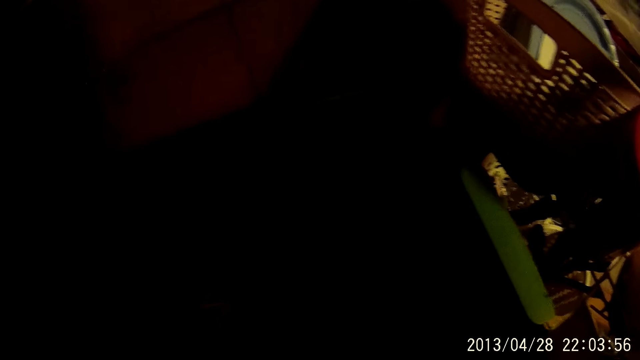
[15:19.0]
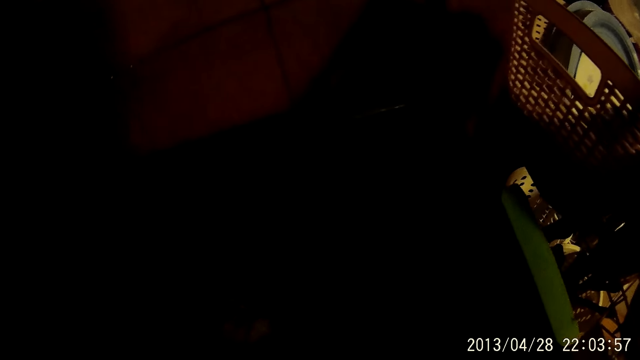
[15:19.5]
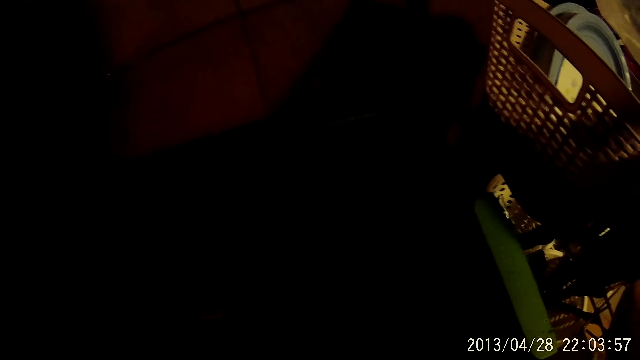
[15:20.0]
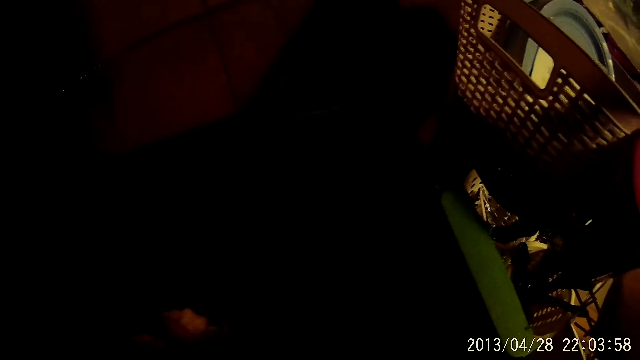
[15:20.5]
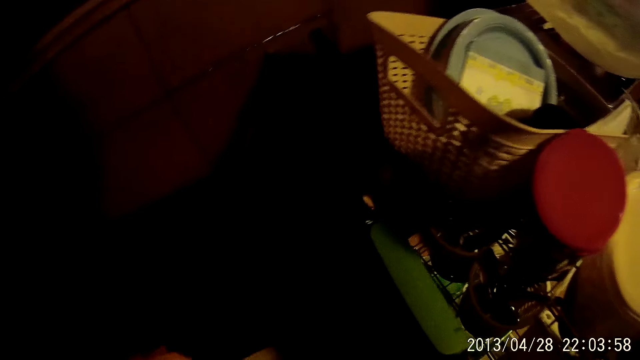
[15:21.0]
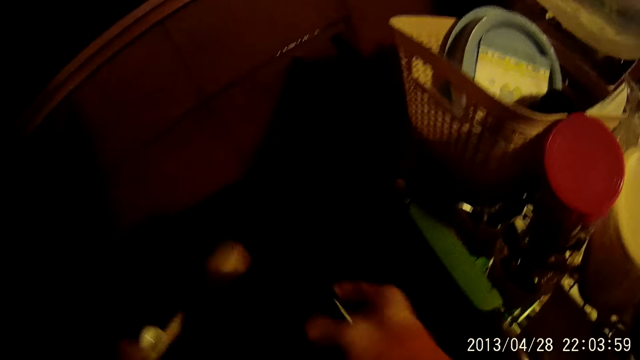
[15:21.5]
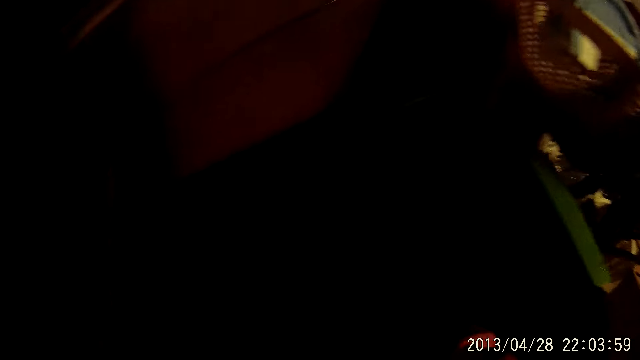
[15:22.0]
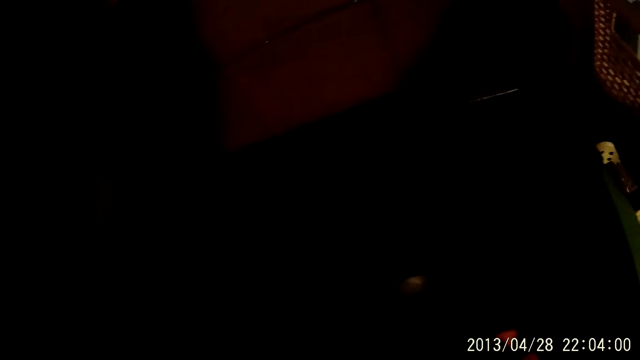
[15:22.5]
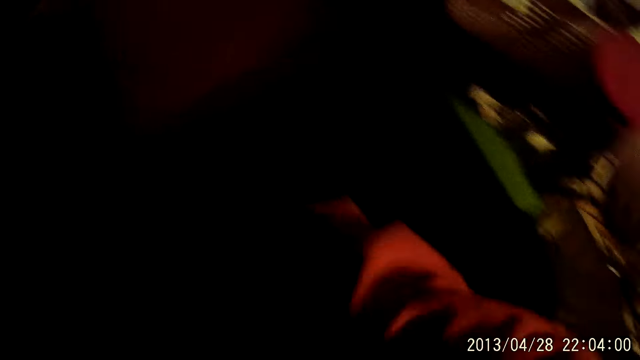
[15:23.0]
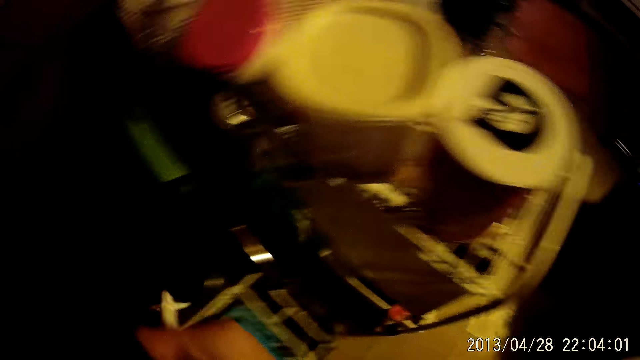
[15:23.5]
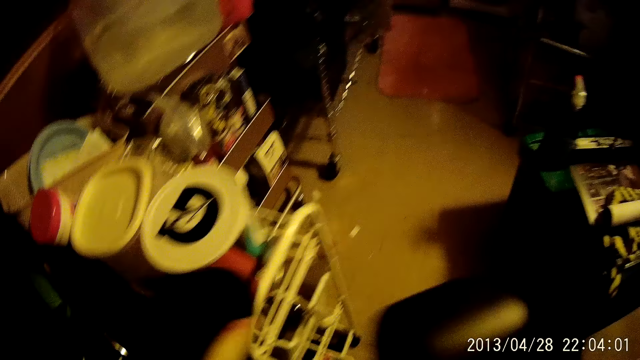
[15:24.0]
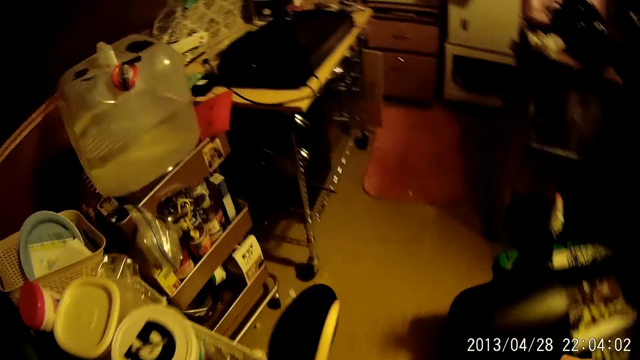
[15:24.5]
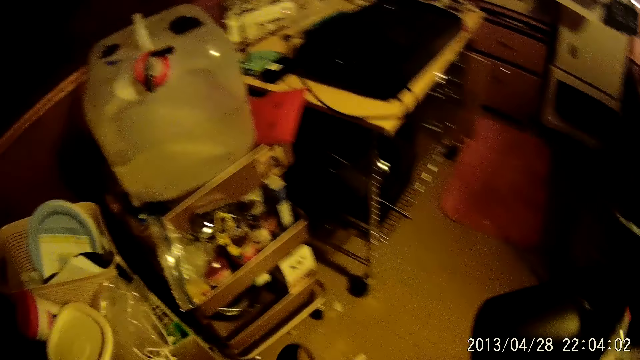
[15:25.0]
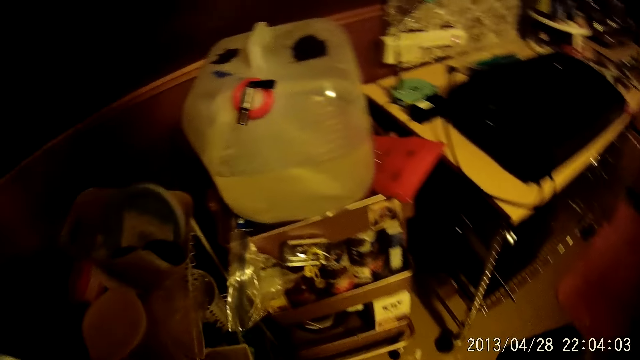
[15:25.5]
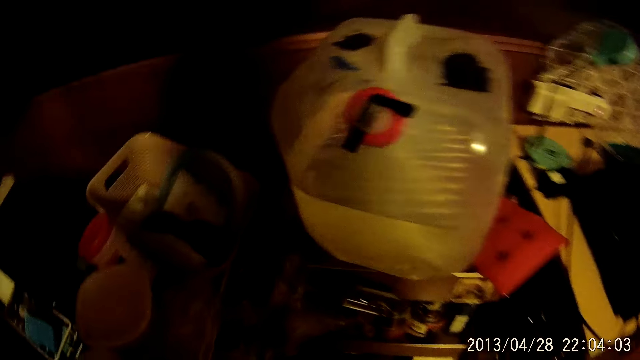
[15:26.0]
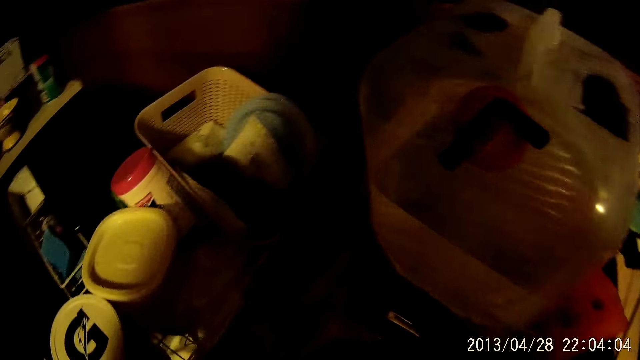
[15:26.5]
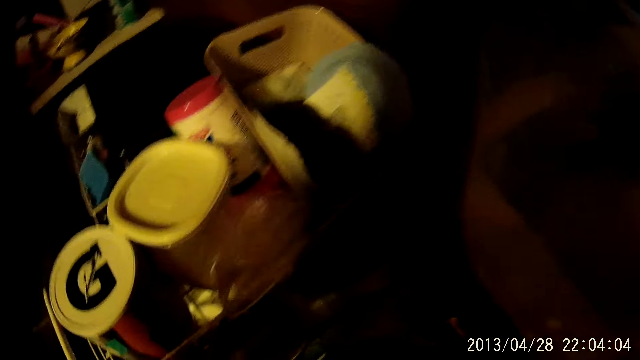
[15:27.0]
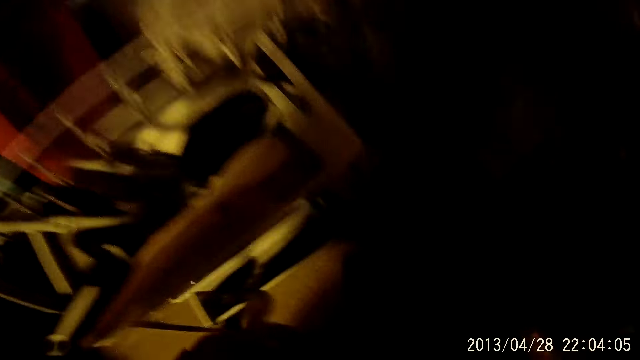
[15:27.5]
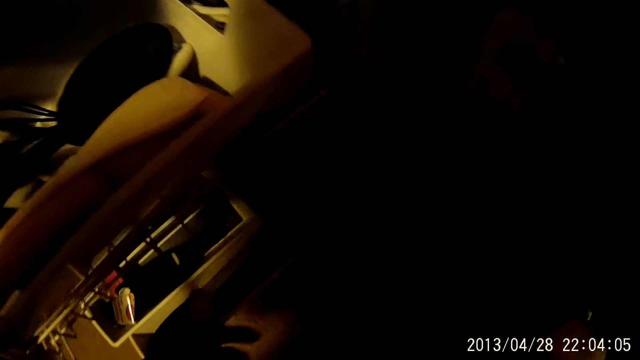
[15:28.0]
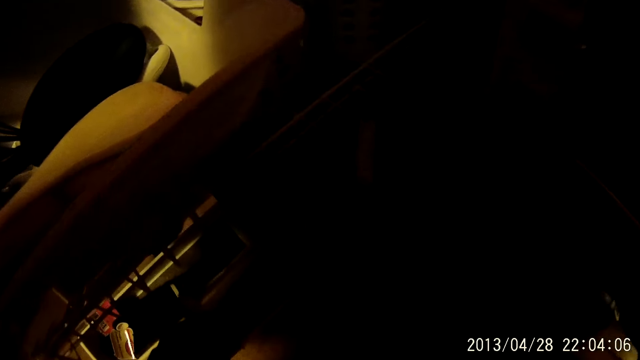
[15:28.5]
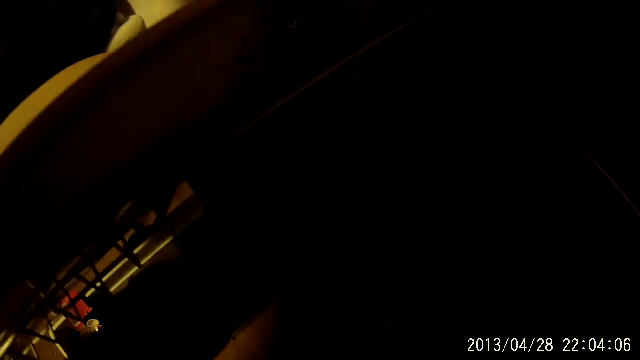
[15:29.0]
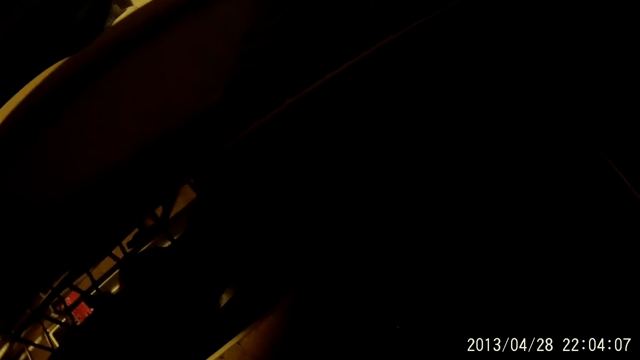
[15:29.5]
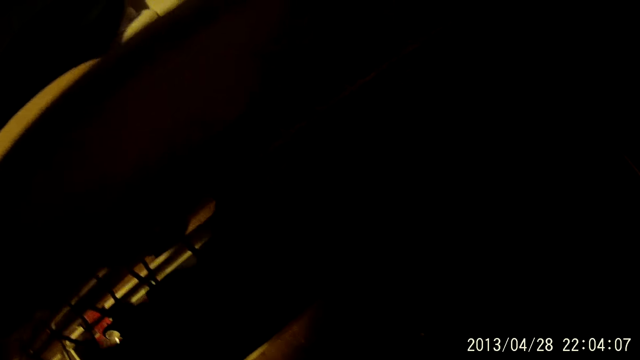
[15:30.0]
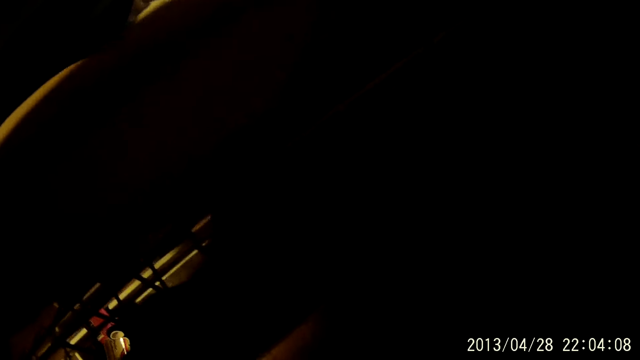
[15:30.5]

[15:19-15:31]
The camera wearer picks up a wooden spoon. They place something on the stand.

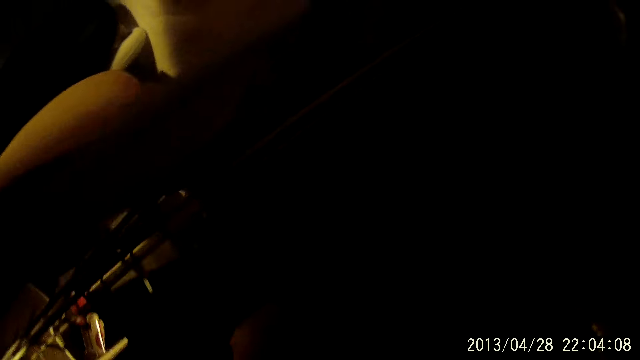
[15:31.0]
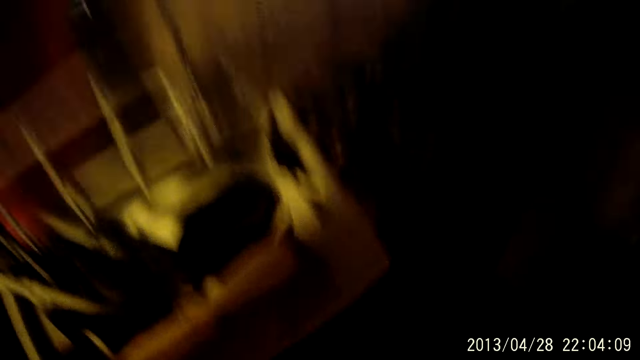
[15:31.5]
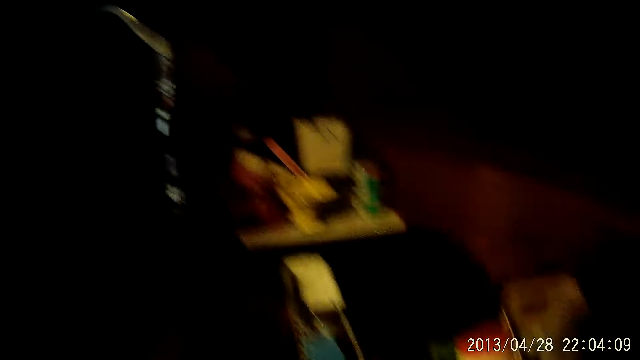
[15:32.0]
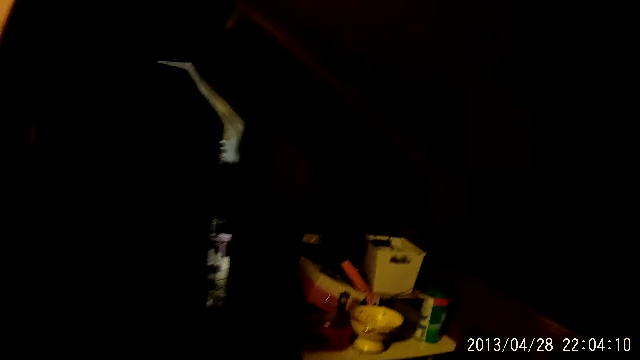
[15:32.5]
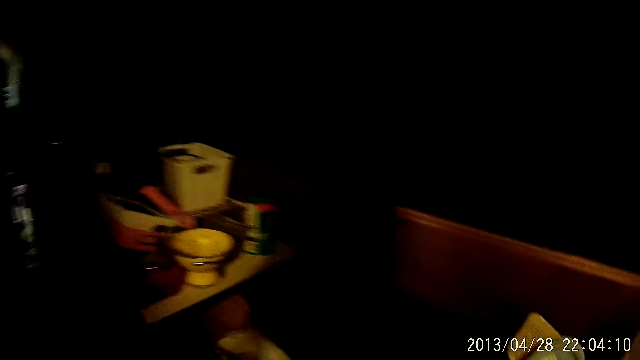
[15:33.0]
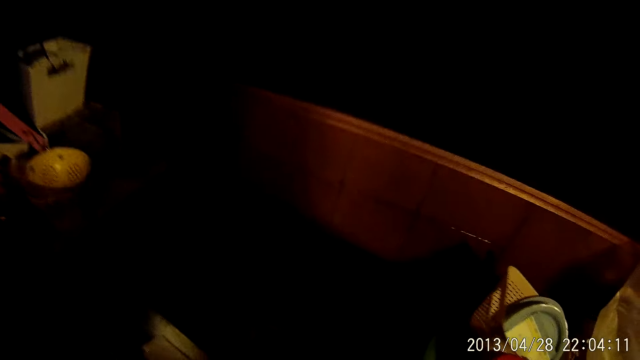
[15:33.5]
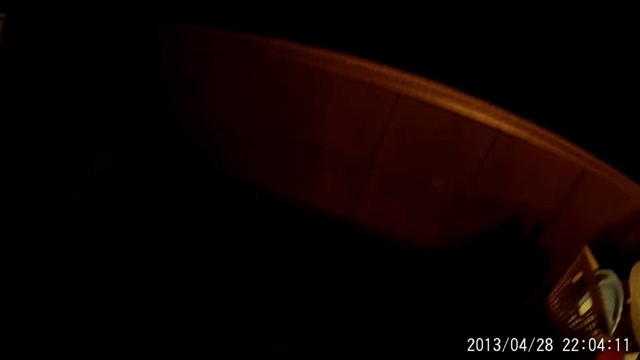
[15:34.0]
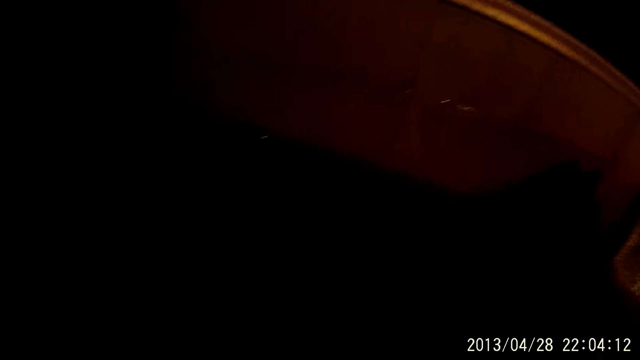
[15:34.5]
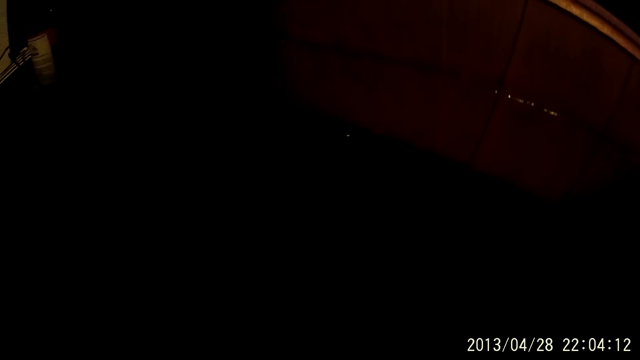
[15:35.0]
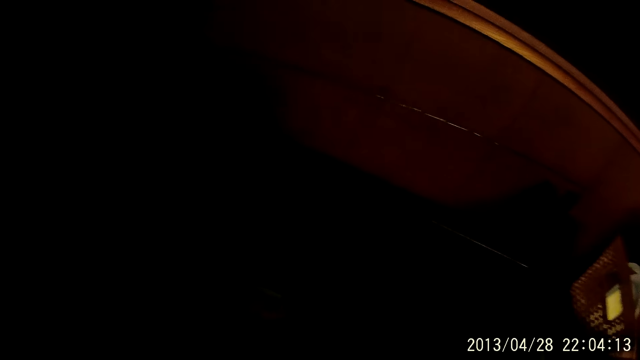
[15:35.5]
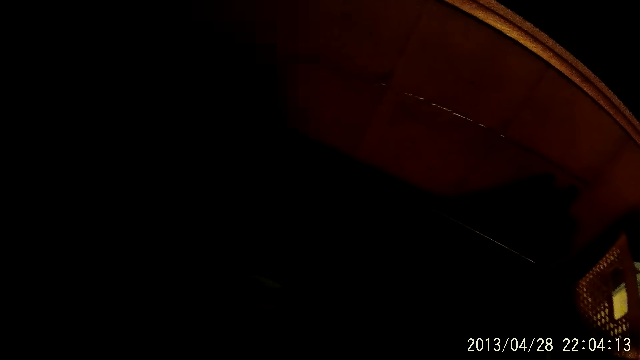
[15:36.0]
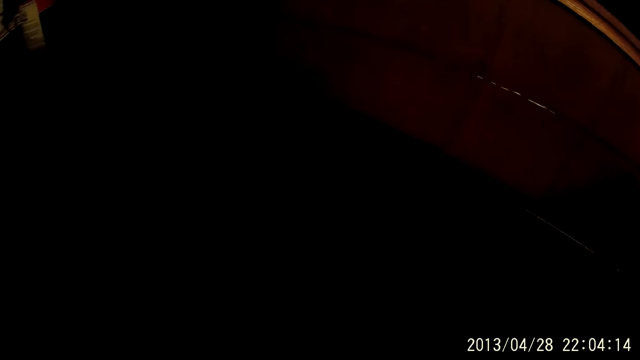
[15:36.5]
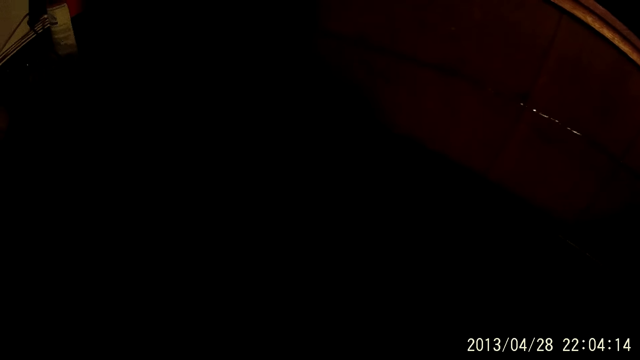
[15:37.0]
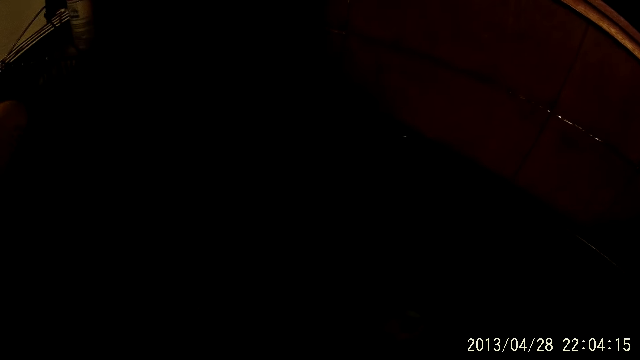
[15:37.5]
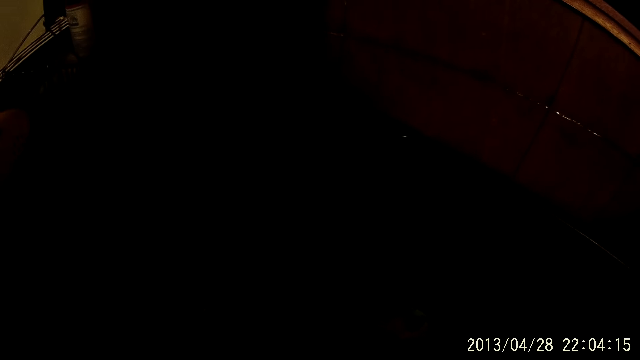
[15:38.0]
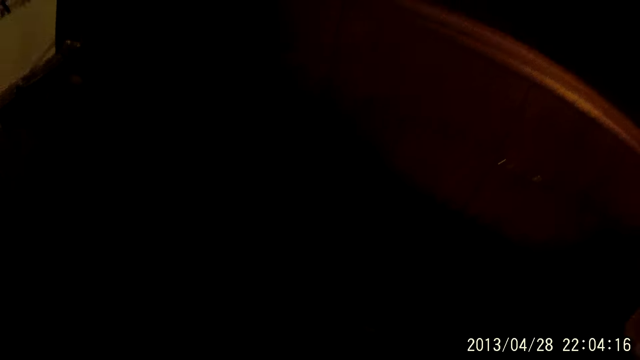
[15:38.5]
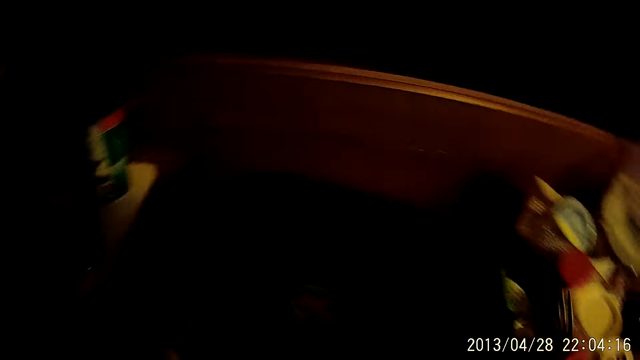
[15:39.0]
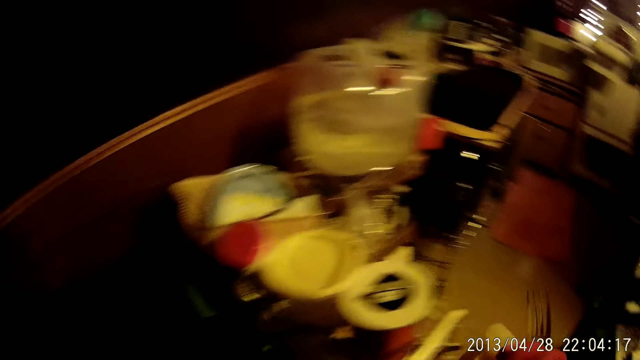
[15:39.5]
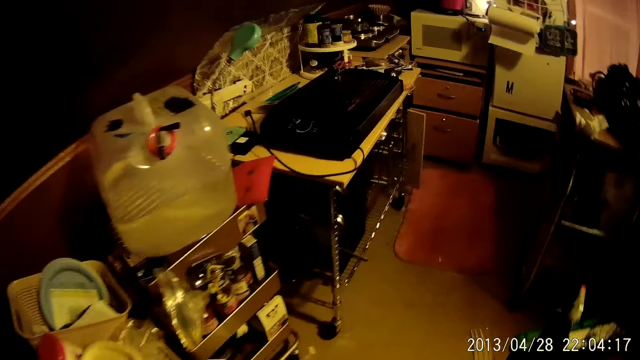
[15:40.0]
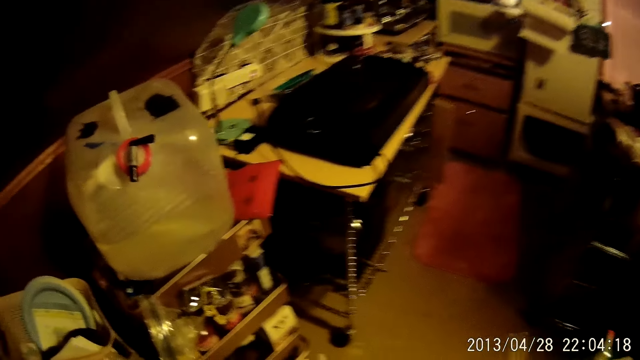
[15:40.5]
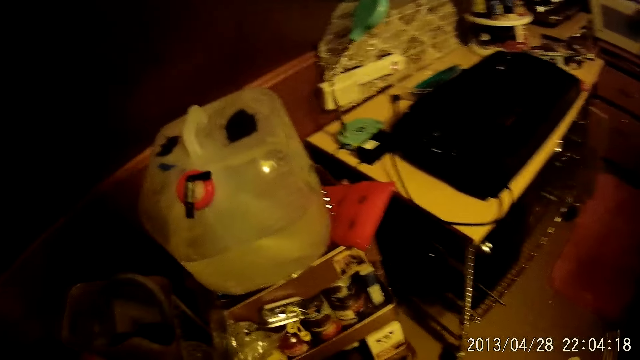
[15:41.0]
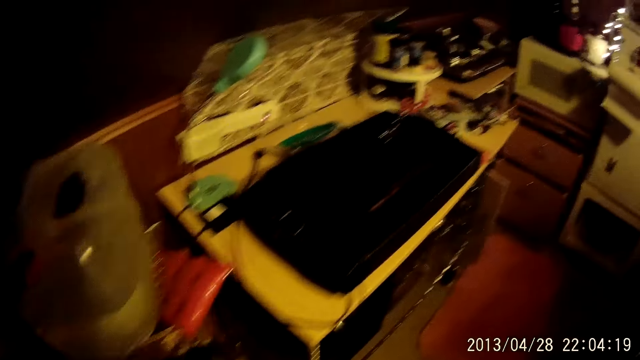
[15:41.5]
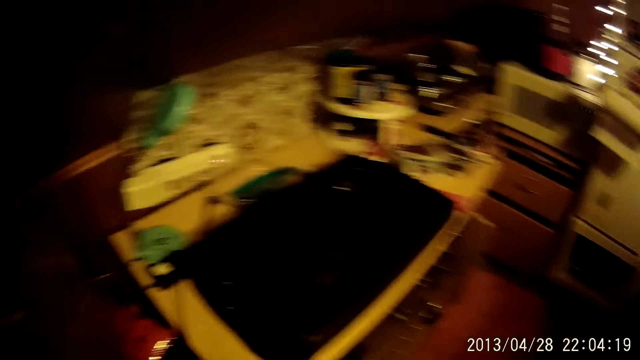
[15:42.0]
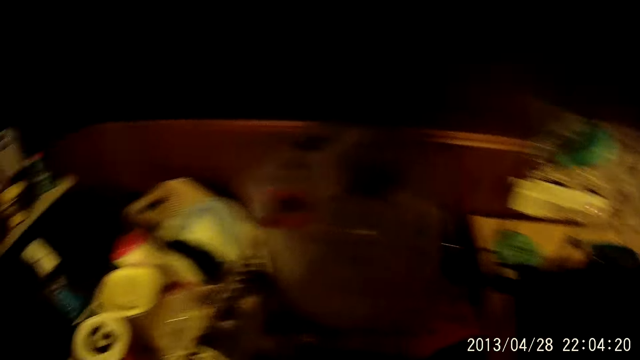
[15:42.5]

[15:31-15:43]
The camera wearer looks around. They walk in the house.
